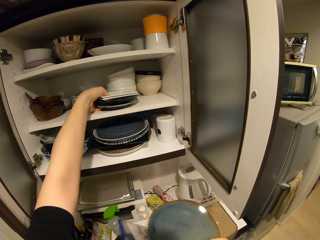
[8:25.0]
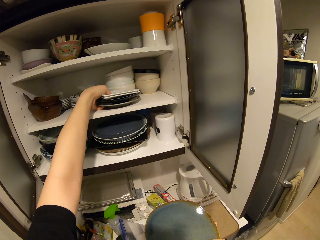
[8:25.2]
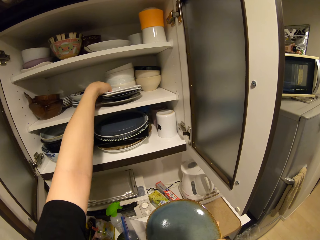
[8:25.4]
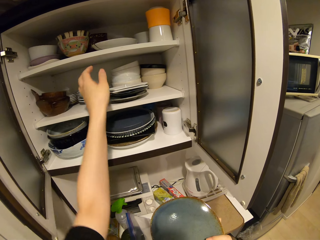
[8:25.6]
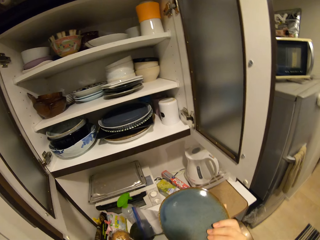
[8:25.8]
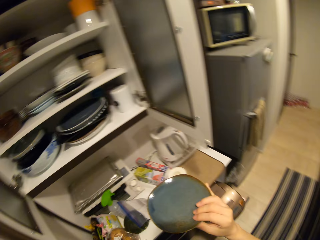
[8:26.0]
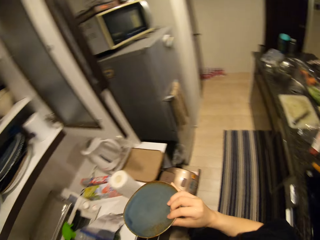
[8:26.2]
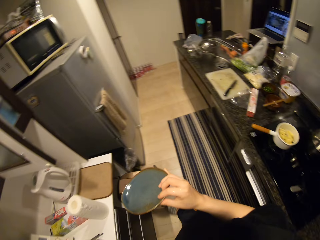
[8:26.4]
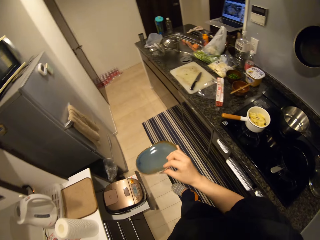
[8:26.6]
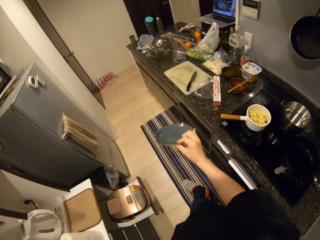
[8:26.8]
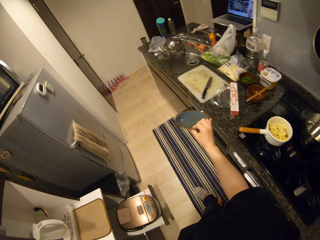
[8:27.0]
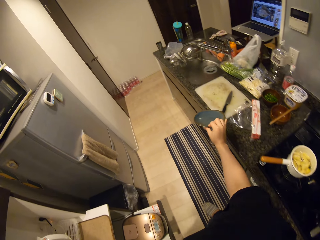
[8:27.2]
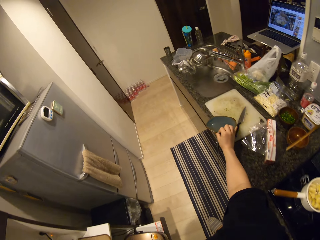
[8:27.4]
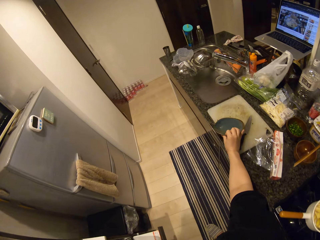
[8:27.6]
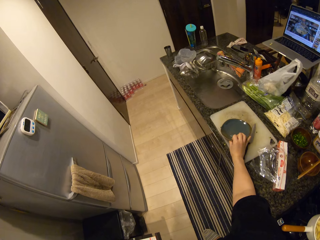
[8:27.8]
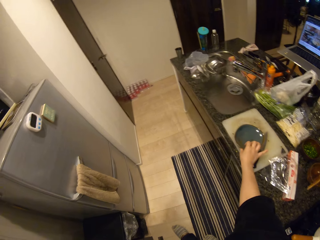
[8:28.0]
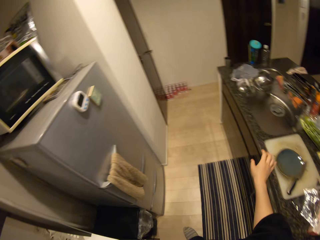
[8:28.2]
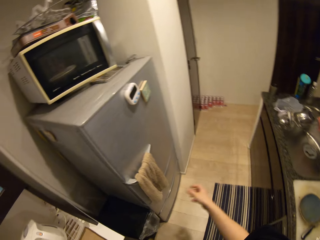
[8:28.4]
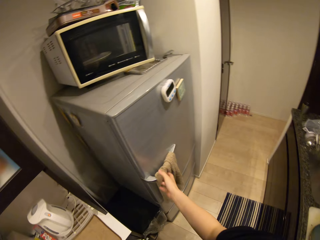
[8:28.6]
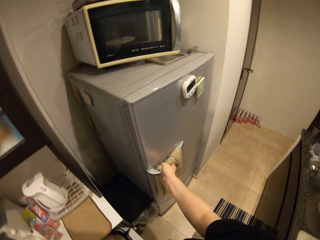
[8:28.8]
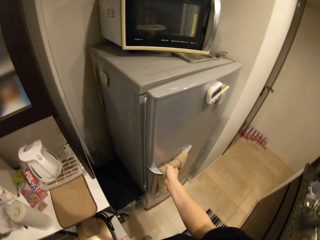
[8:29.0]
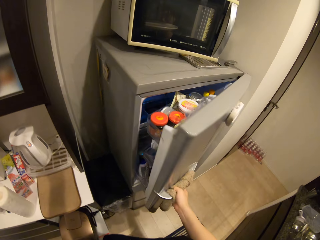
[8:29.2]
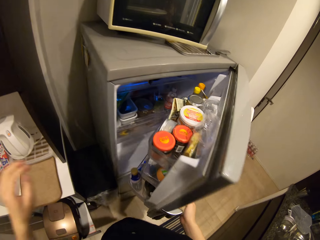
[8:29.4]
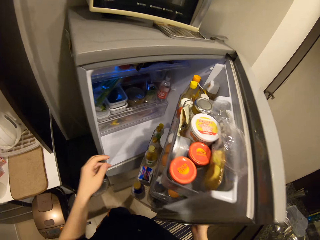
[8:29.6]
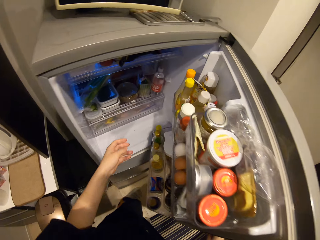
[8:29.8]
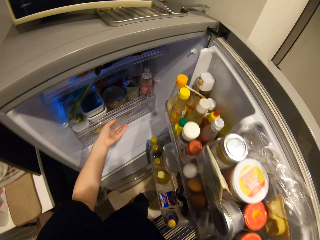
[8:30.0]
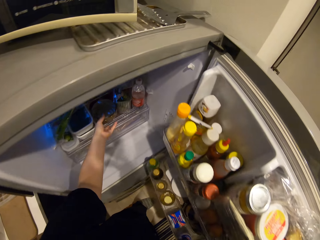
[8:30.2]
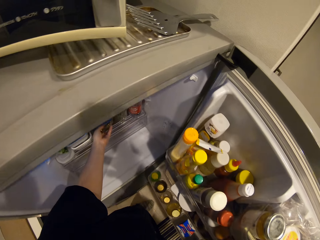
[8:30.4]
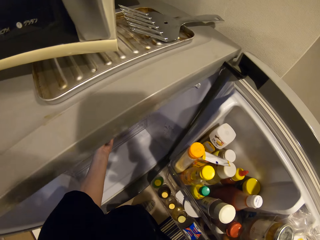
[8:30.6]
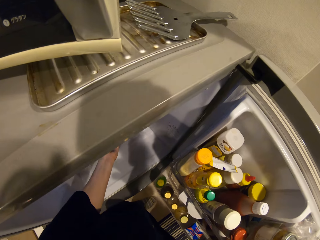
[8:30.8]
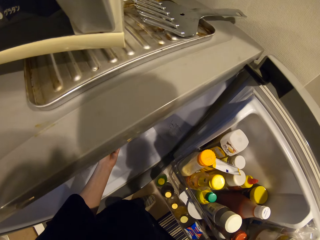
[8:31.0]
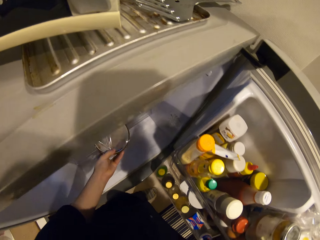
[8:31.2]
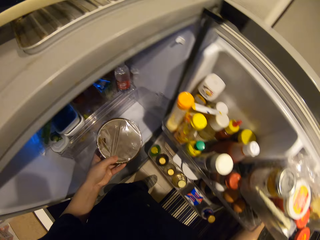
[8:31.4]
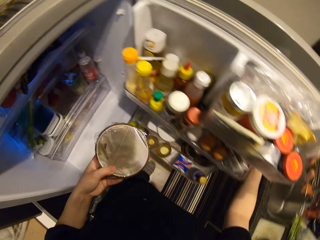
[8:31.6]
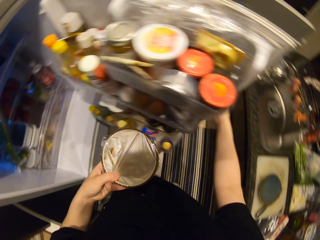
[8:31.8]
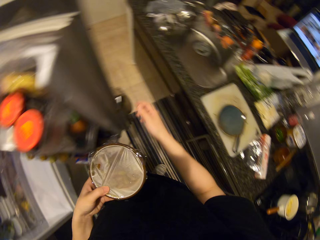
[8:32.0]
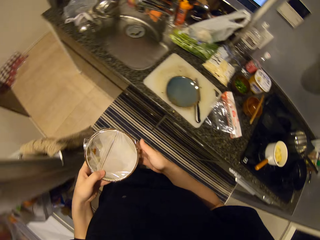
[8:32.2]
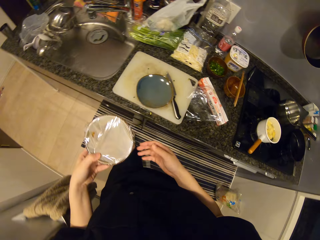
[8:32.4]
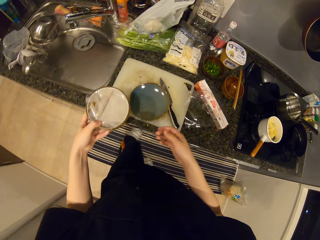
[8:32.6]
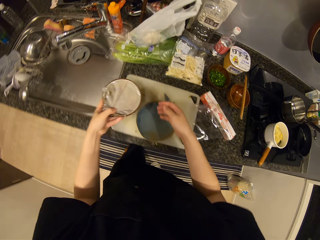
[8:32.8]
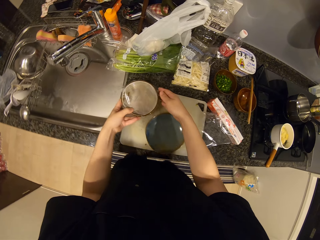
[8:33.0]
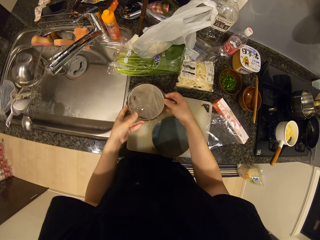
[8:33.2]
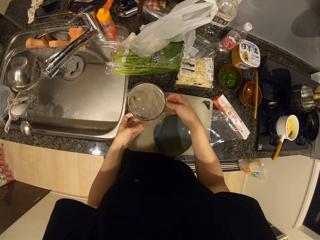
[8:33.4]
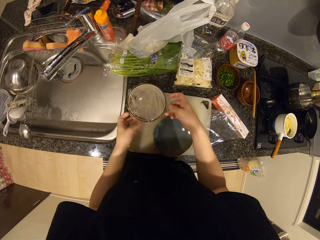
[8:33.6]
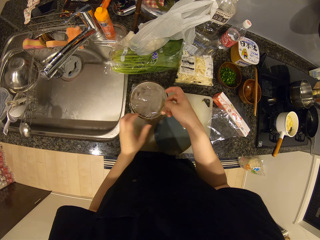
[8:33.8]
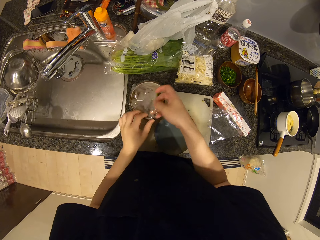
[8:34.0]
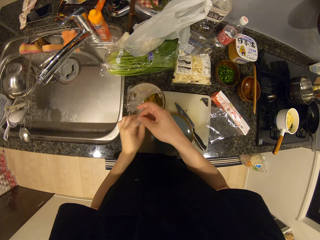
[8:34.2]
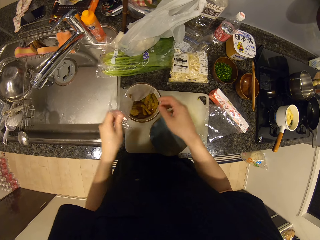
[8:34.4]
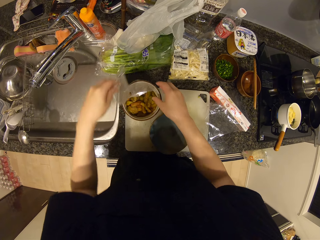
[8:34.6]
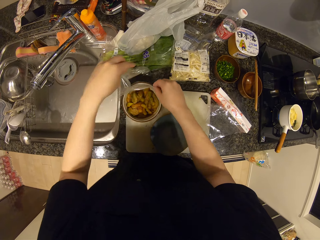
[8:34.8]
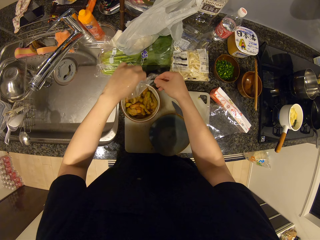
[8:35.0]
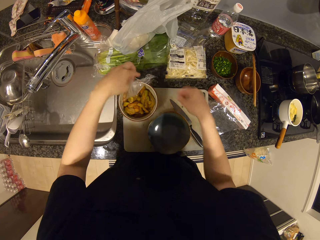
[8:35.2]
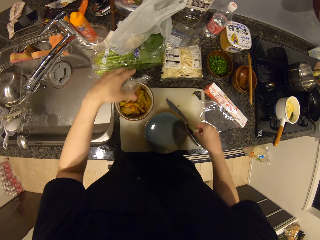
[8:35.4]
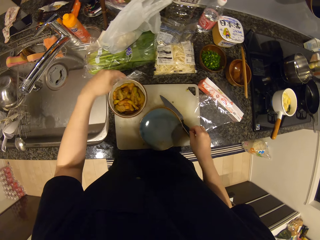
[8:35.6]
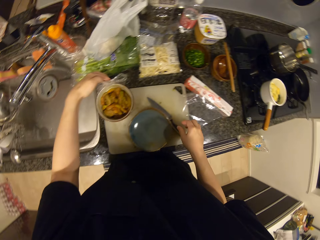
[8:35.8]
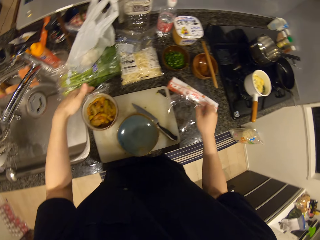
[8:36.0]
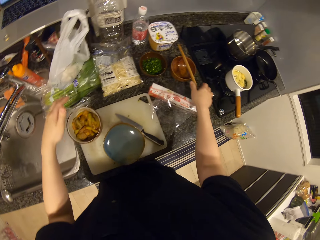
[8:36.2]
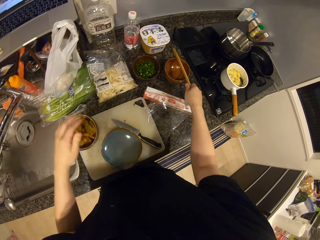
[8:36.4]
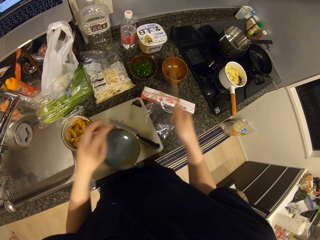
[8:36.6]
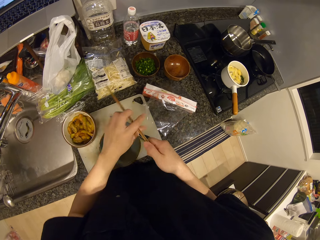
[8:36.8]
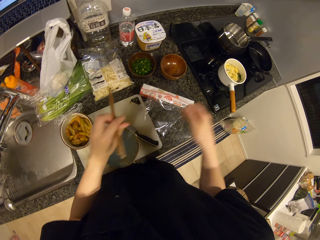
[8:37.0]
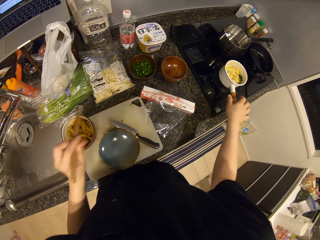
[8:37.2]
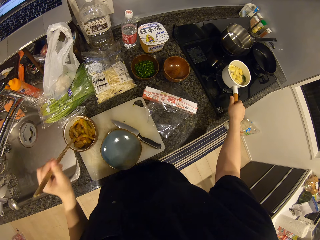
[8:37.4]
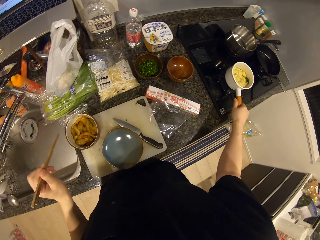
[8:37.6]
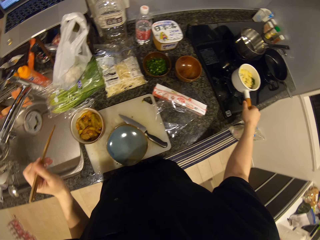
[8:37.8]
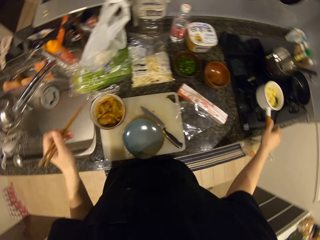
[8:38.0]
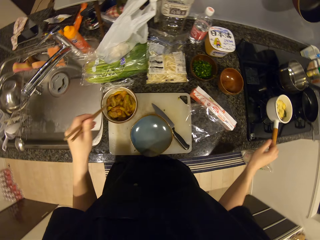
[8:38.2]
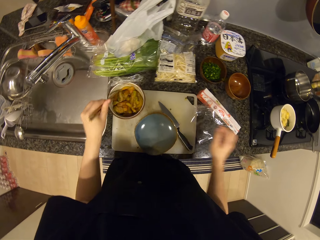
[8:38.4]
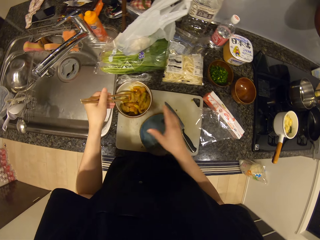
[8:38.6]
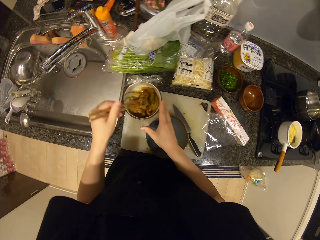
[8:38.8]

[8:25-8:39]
The camera wearer closes the cabinet. They drop the plate on the kitchen top. They open the fridge. They bring out a bowl of chicken. They close the fridge. They drop the bowl of chicken. They remove the cling film from the bowl. They pick up the chopsticks. They adjust the pot of soup on the cooker.

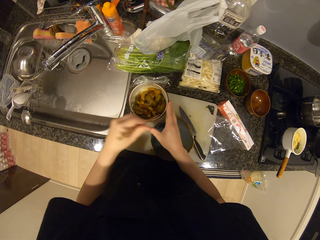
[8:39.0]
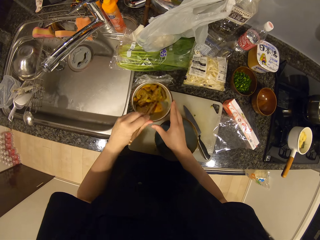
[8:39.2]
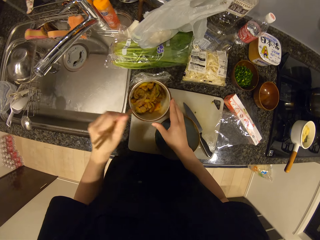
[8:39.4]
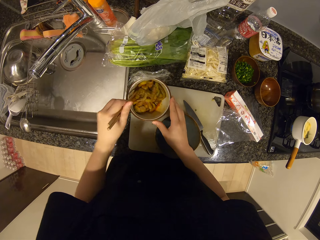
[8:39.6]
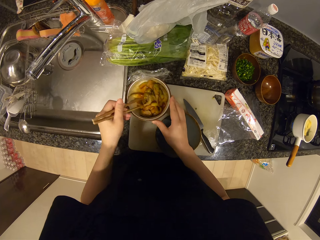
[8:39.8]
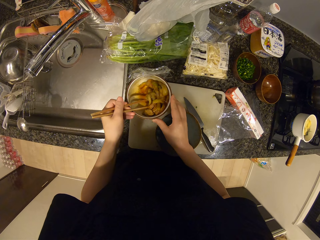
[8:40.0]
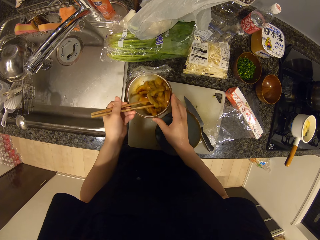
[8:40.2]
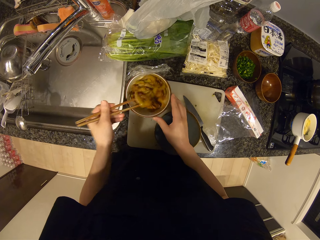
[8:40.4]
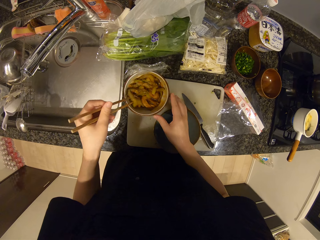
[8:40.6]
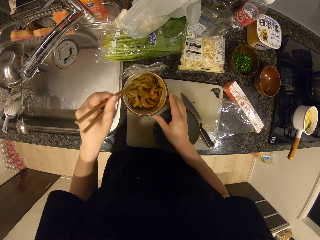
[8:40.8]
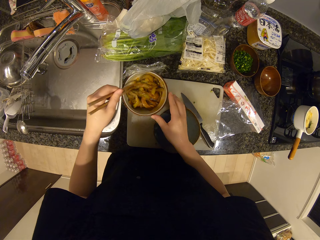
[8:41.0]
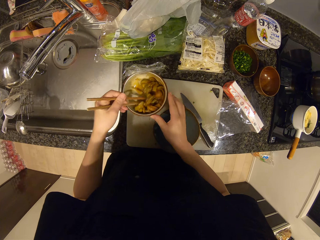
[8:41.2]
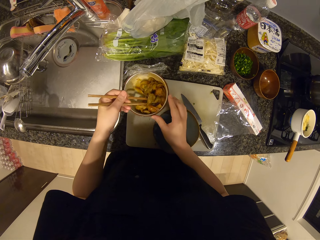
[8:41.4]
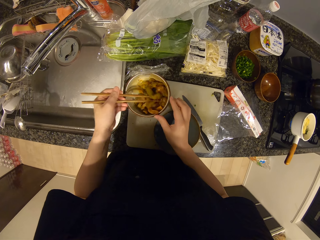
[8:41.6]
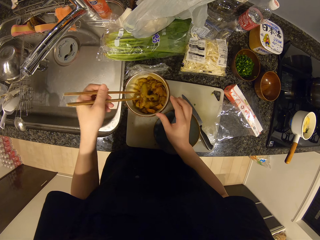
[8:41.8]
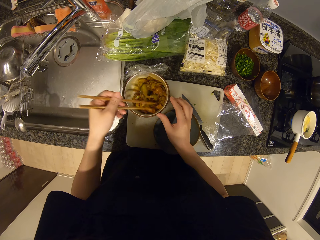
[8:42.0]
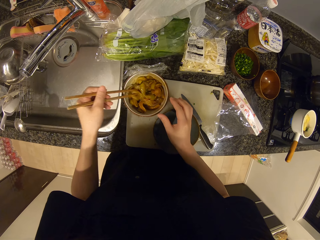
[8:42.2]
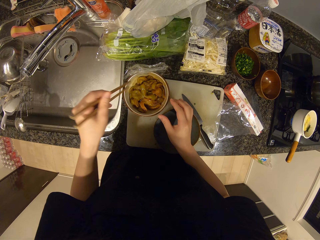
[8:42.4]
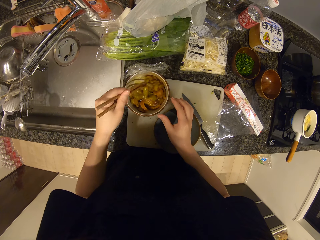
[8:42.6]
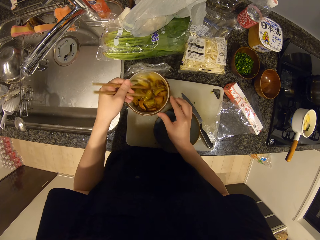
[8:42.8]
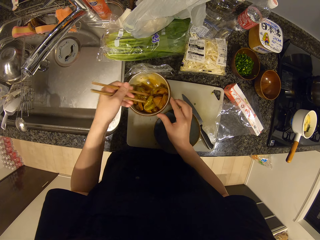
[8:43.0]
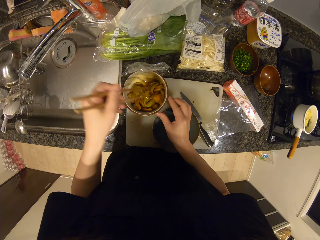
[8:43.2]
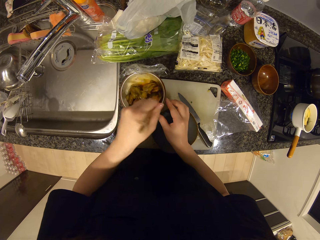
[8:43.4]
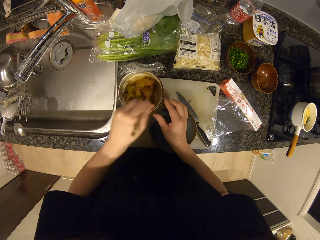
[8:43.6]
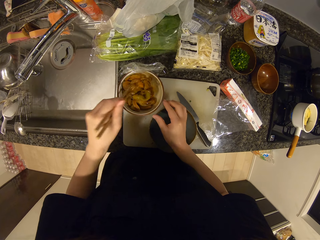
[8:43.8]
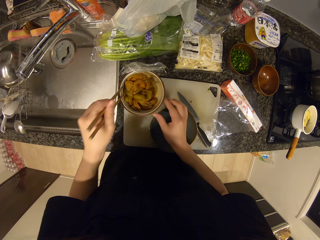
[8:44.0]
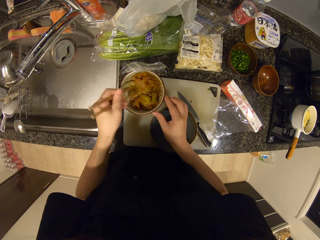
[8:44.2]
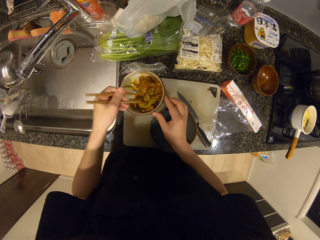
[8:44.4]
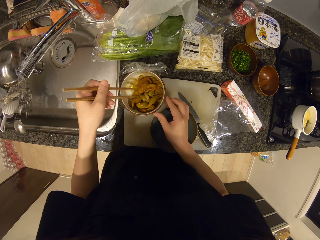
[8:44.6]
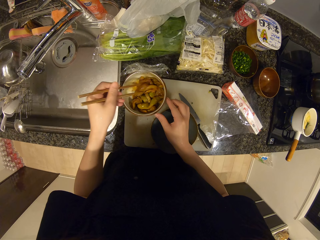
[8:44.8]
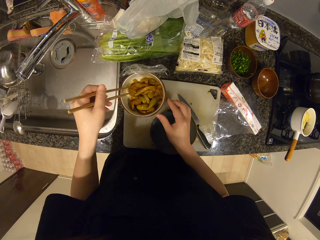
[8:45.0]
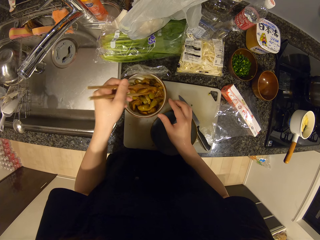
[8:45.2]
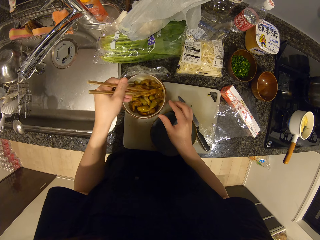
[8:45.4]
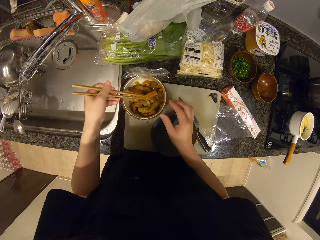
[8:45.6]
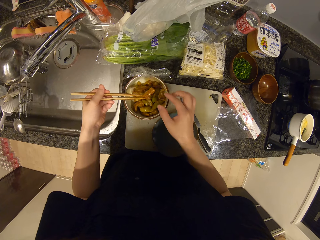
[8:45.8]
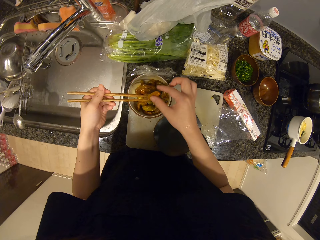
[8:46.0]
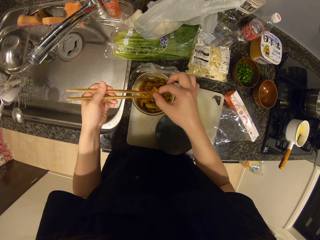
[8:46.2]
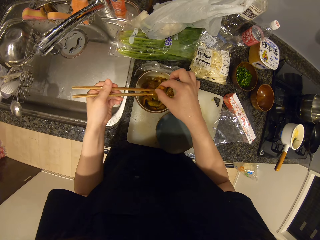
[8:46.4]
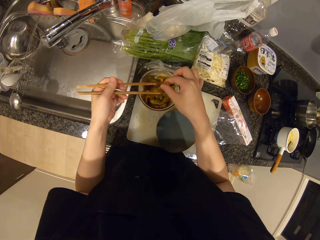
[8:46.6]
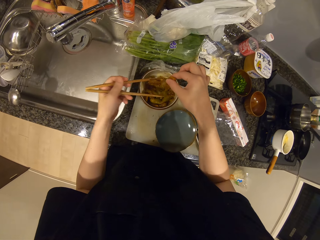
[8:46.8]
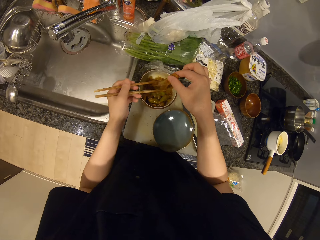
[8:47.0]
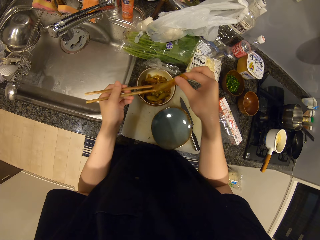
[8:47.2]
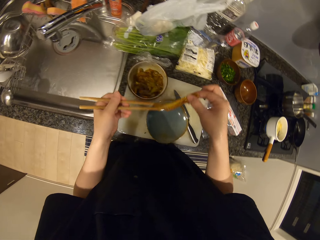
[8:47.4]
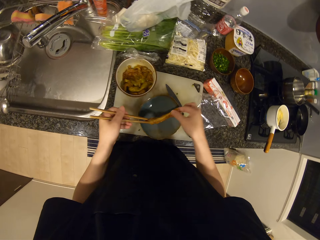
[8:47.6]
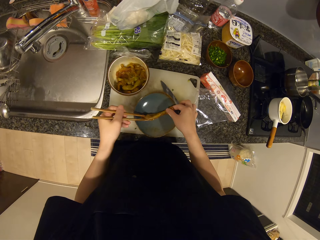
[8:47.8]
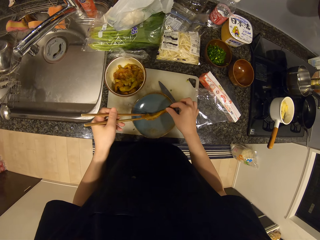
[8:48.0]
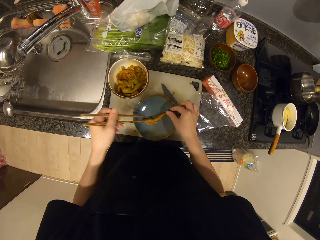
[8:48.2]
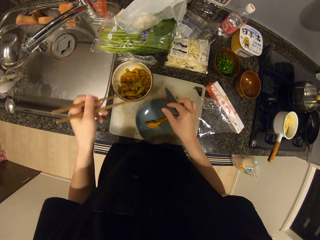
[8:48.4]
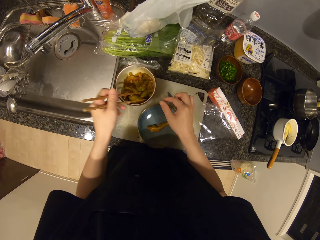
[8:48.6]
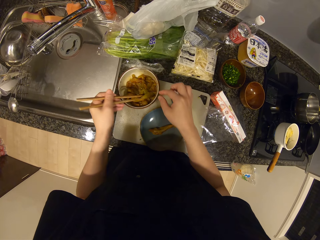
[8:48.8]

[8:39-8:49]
The camera wearer twists the cooking pot. They stir the chicken in the bowl with chopsticks. They touch the chicken. They place the chicken into the empty plate.
